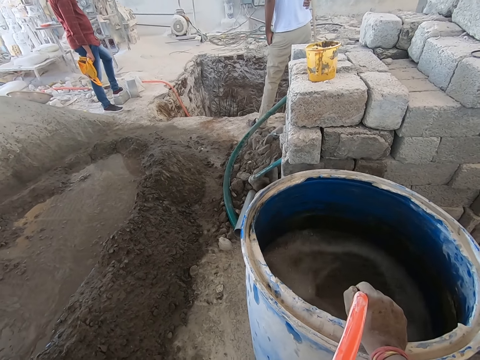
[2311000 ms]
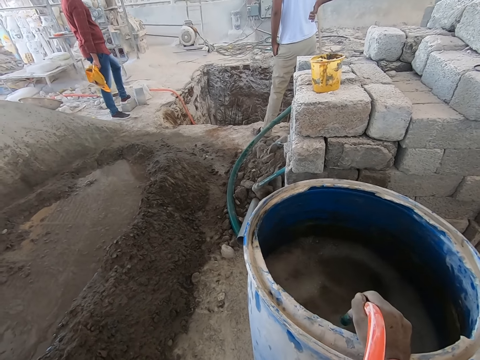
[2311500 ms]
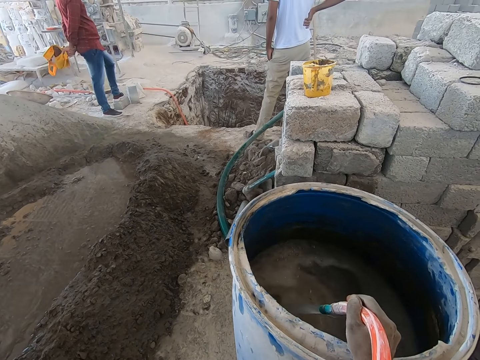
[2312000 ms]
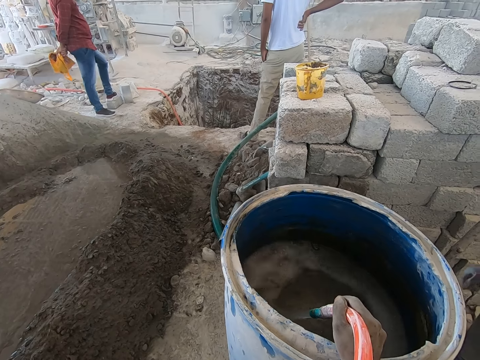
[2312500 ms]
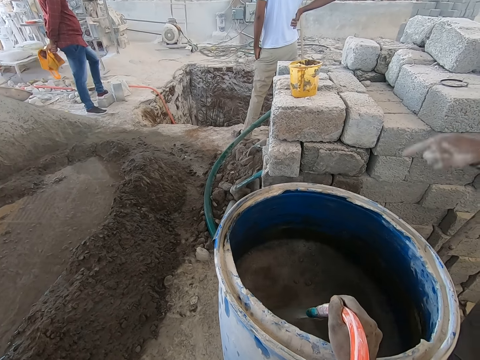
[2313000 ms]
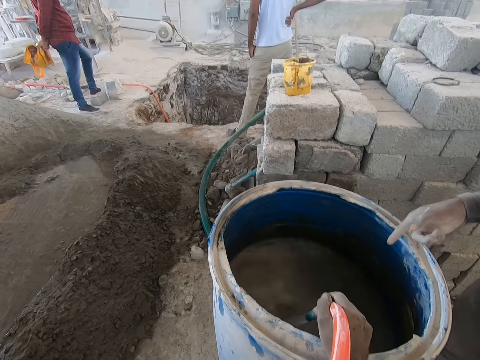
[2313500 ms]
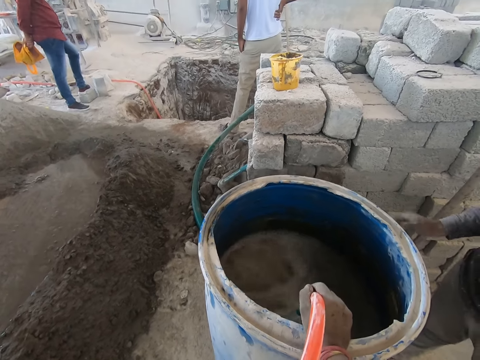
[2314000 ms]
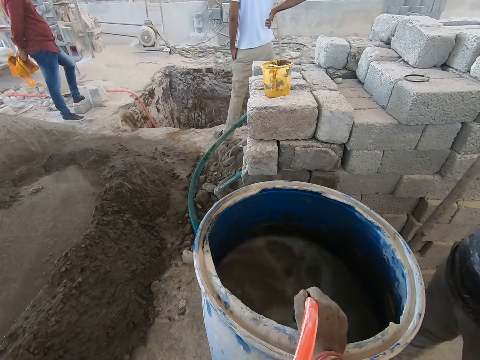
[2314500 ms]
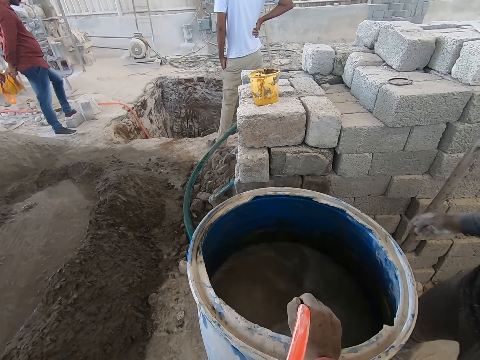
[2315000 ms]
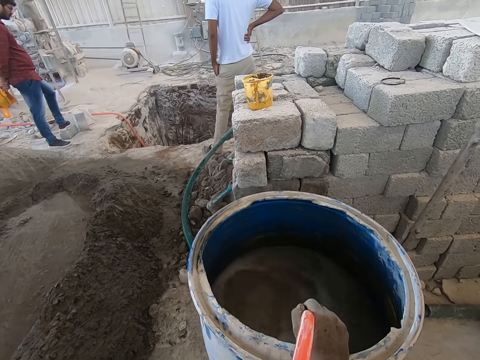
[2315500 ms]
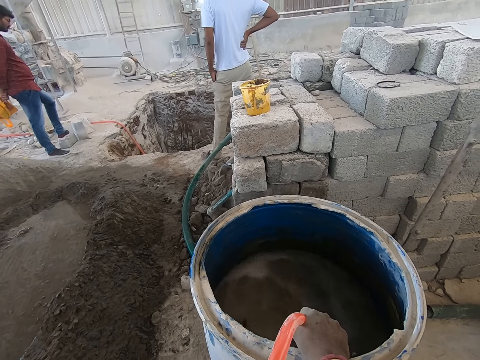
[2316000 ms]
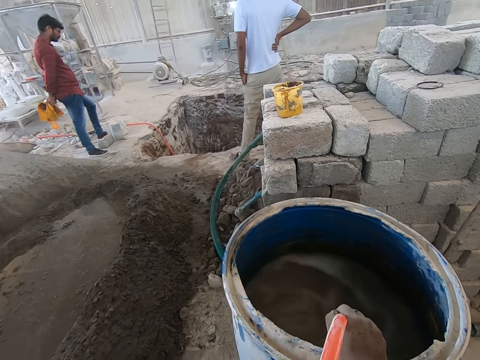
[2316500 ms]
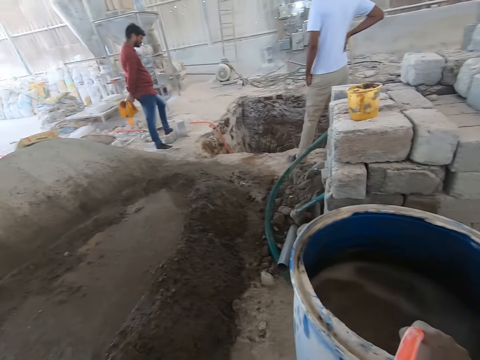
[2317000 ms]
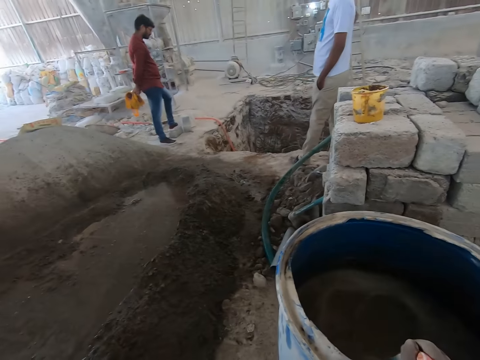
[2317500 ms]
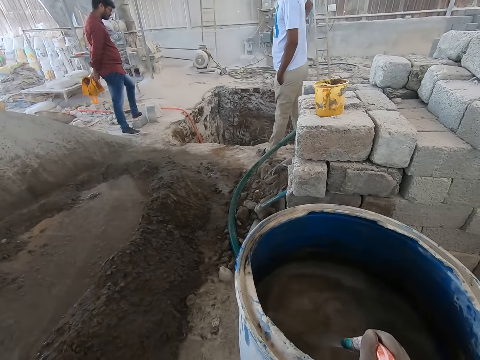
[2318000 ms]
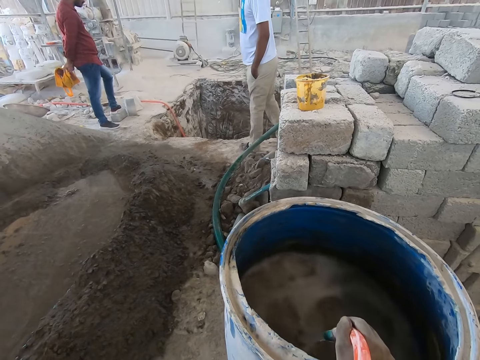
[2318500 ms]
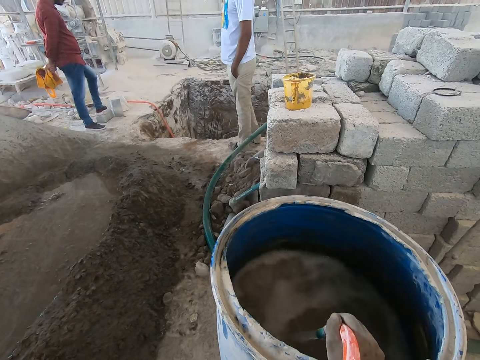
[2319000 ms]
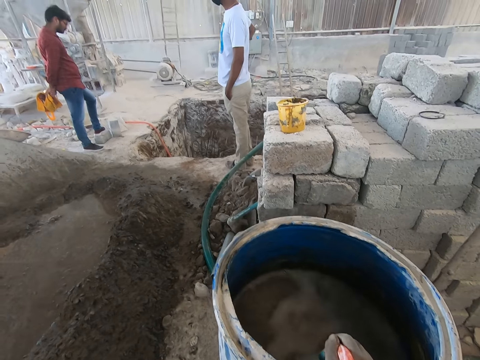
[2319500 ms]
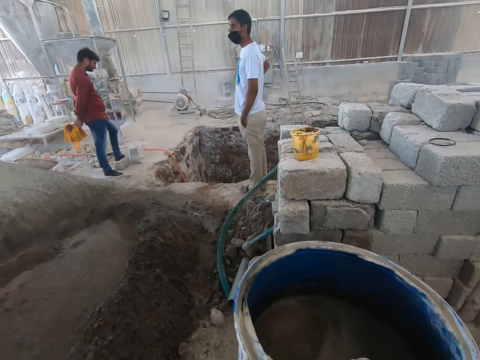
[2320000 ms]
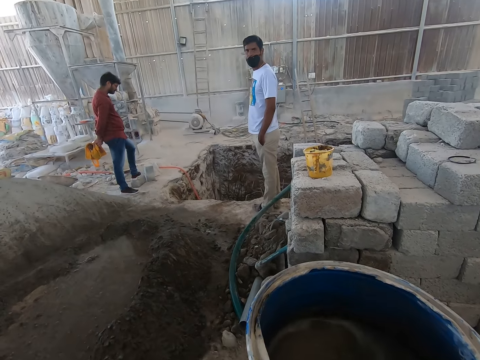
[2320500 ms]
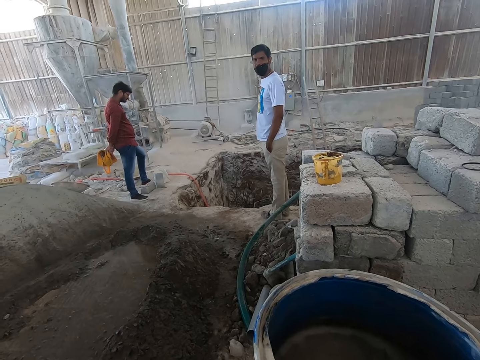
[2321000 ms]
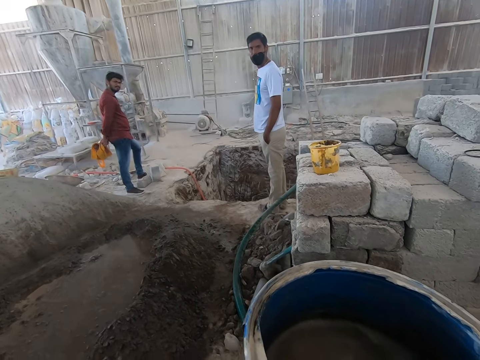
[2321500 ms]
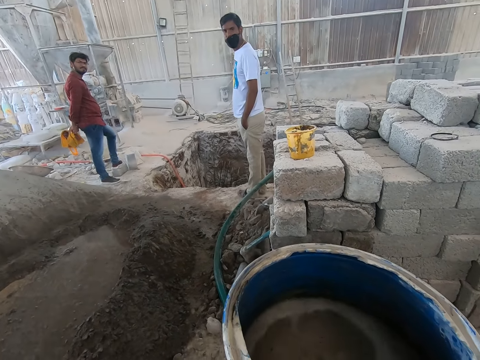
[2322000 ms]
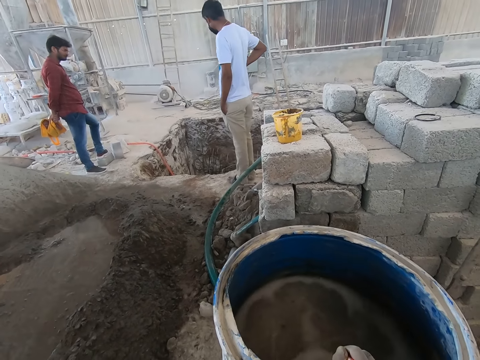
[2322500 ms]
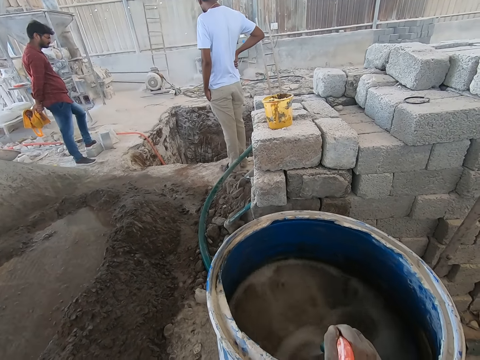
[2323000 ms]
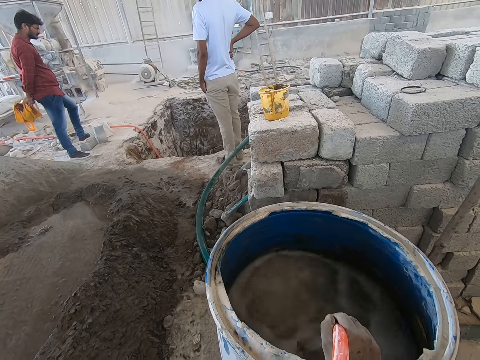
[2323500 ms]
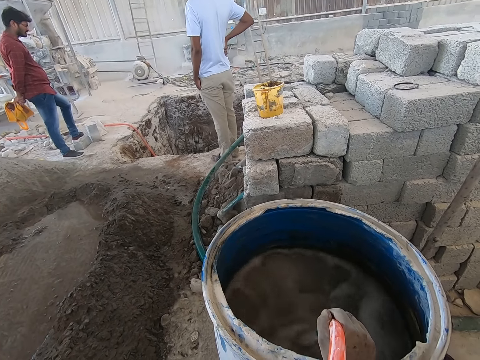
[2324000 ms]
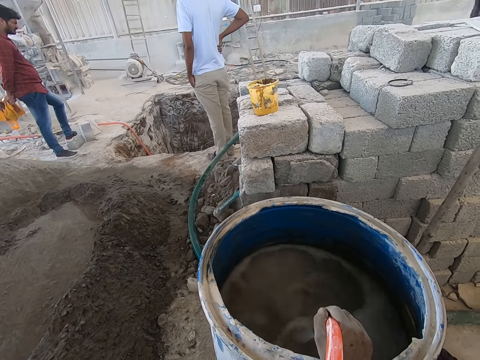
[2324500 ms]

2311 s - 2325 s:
A person points at the water drum. The camera wearer interacts with the person.

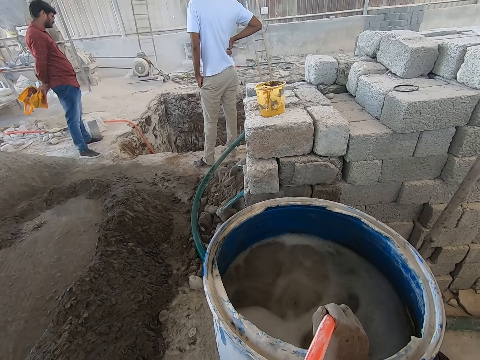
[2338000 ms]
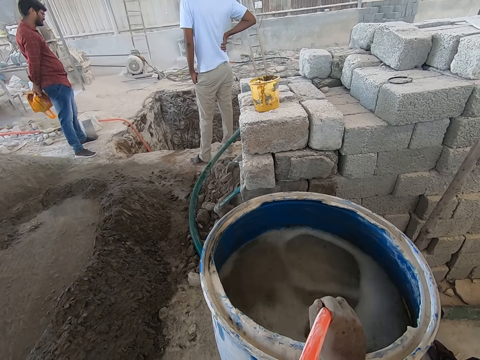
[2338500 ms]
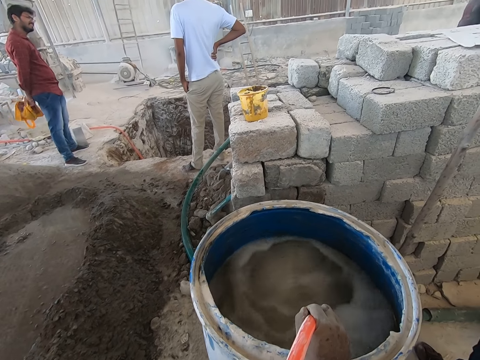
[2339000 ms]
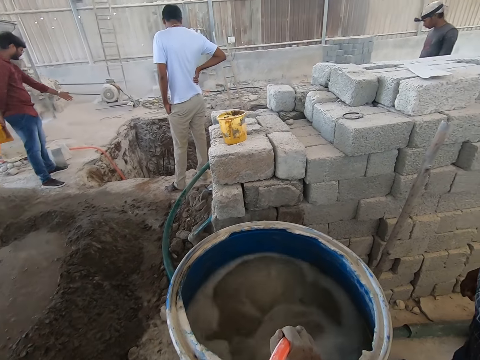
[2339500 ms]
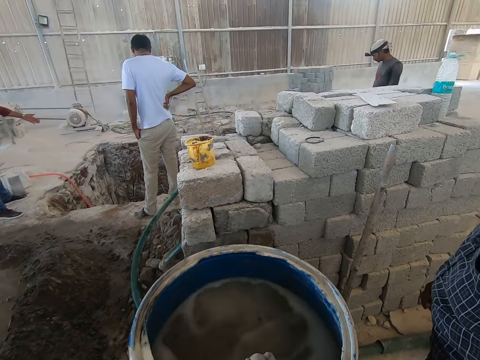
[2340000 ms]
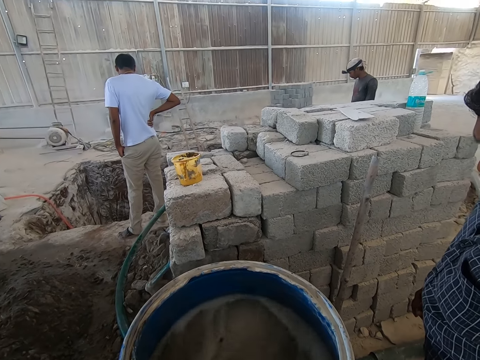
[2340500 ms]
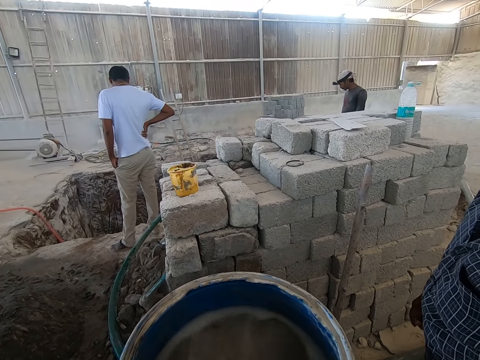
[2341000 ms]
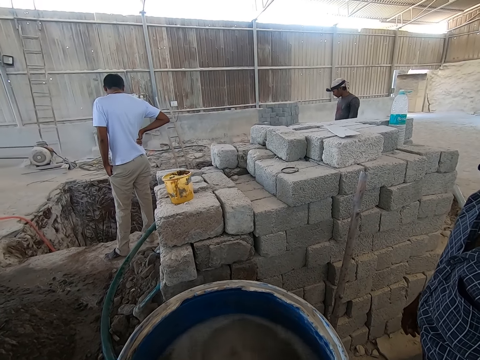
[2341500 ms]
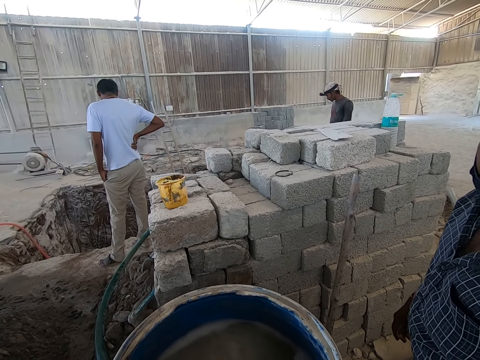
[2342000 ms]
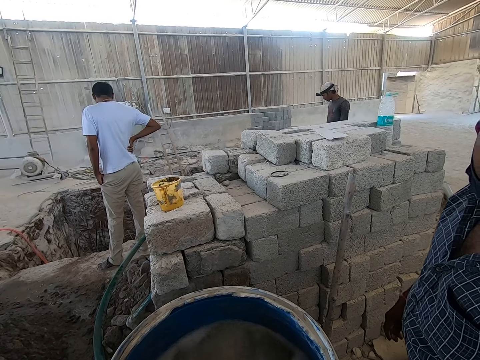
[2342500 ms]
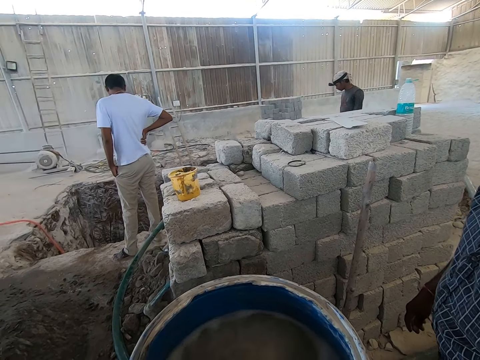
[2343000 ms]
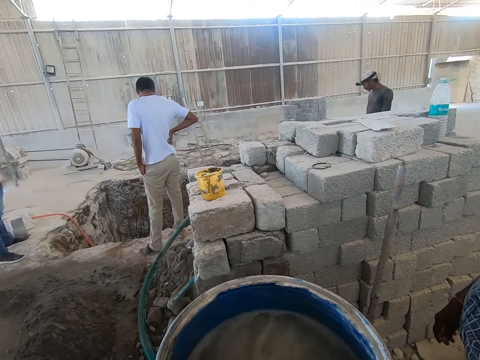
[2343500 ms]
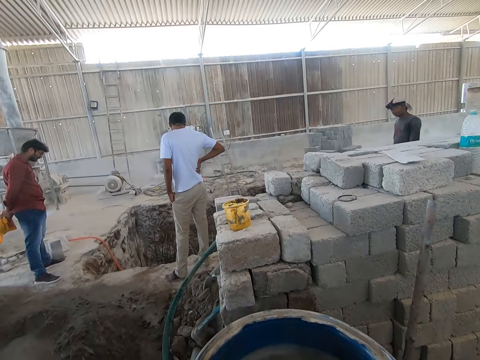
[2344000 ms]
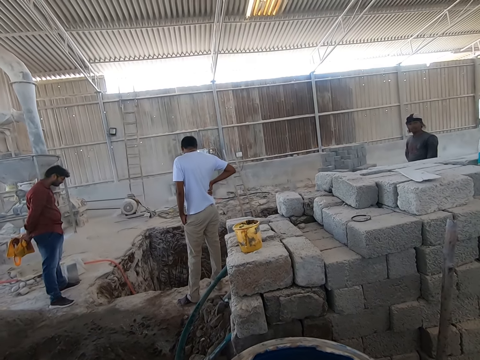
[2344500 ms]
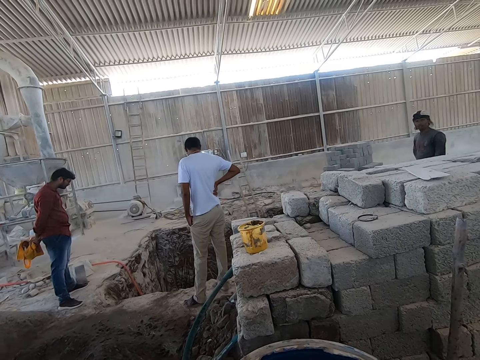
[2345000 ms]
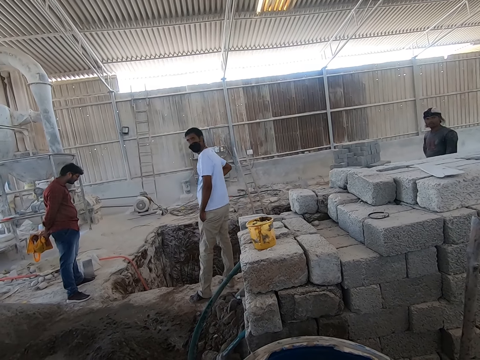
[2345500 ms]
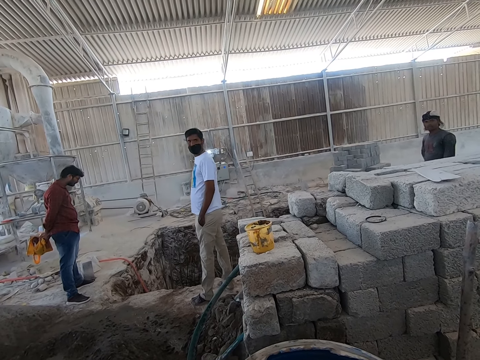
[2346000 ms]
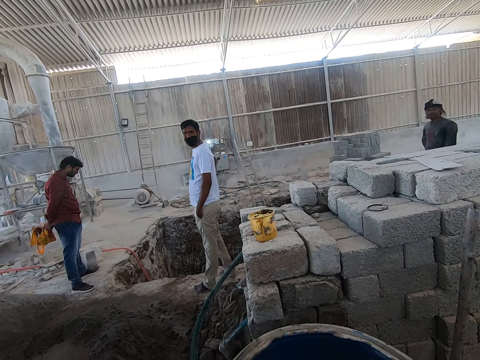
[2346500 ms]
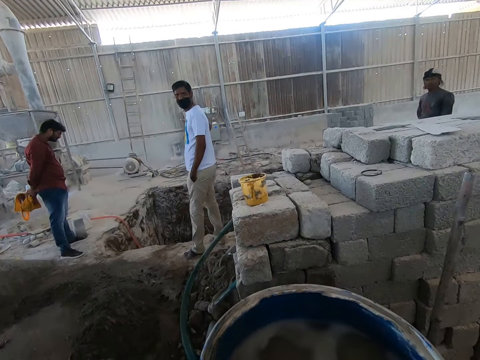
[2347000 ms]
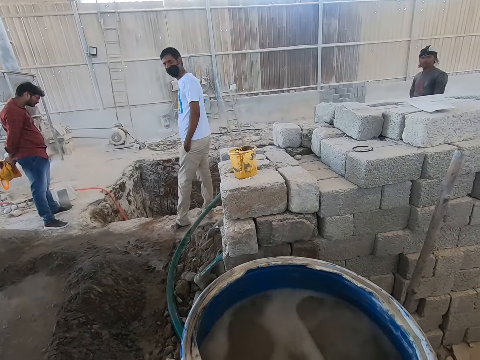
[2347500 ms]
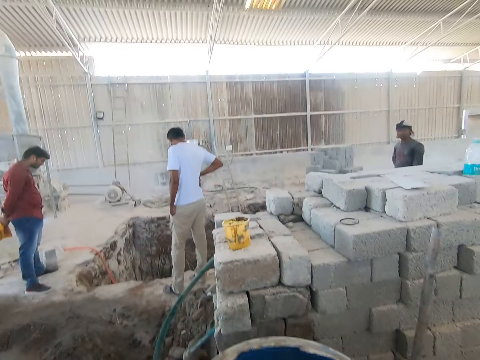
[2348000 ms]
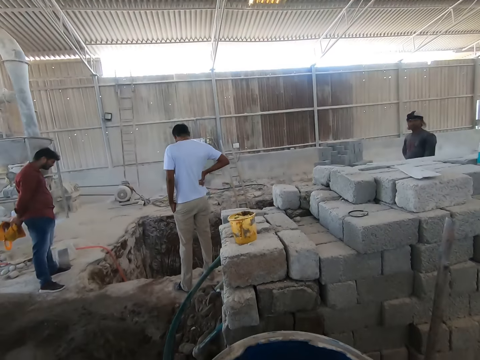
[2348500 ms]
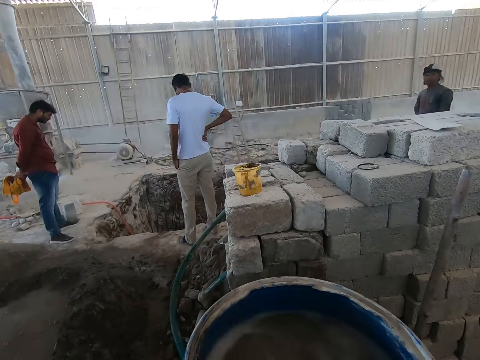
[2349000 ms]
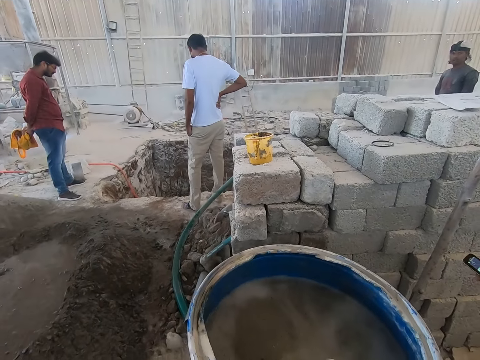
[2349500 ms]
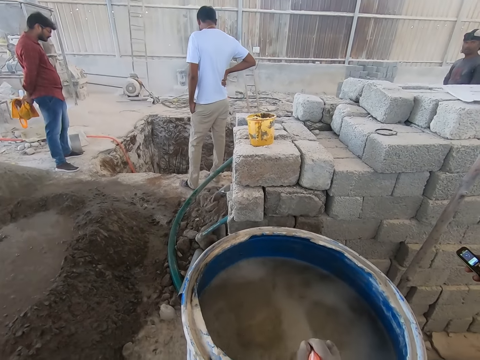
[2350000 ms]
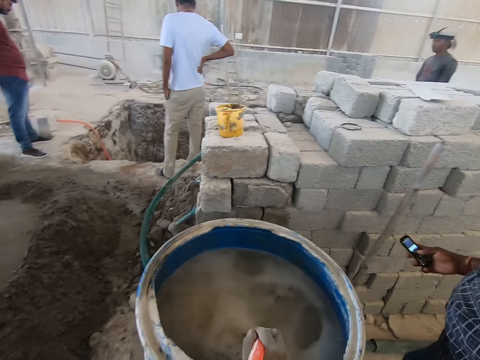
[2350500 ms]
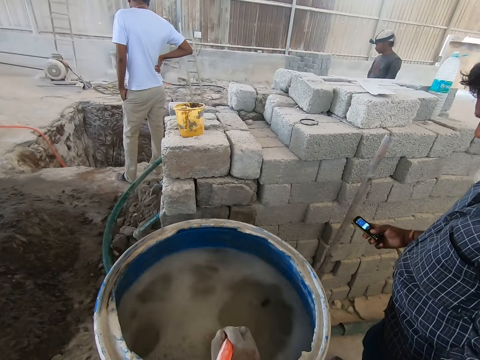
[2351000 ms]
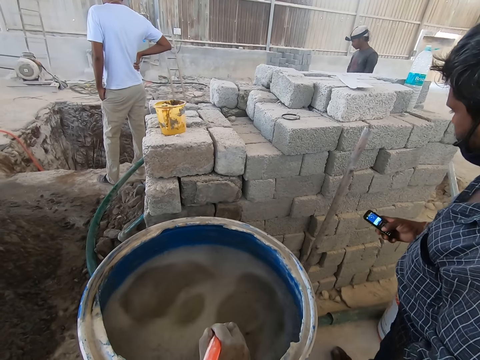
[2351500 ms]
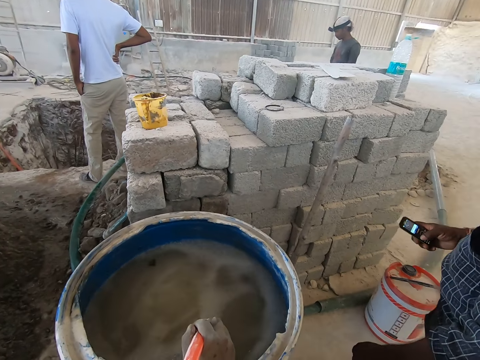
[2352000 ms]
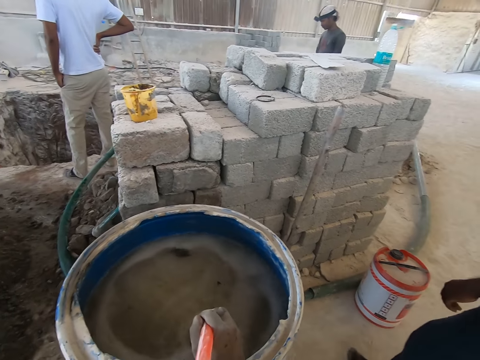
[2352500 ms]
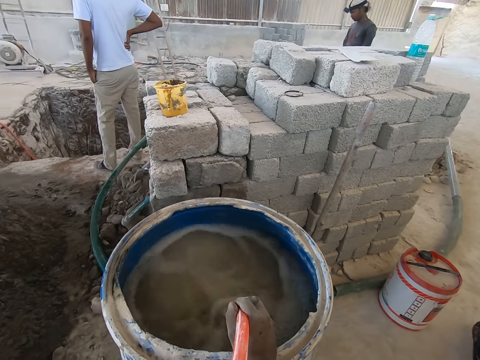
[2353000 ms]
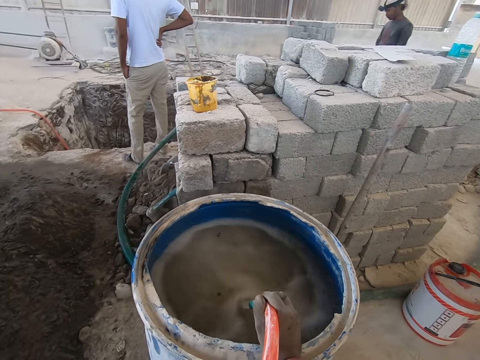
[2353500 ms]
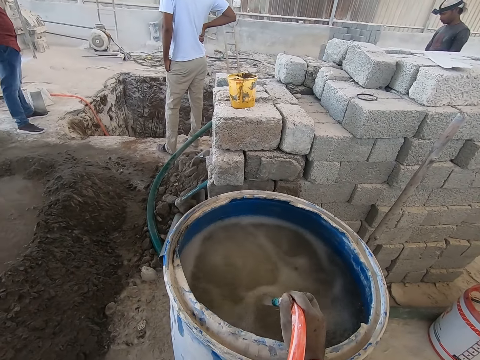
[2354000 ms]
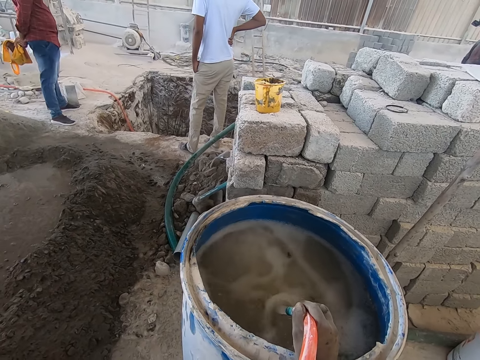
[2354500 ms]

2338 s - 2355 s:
The camera wearer interacts with the man. The man presses a phone with his right hand.
